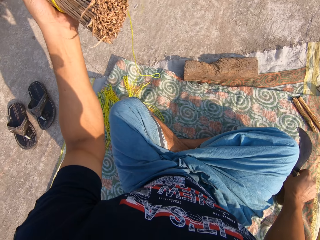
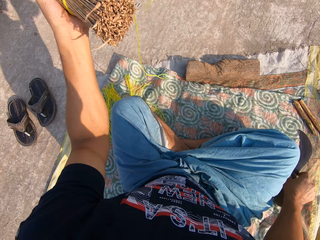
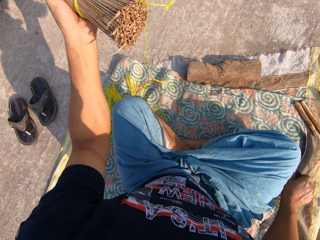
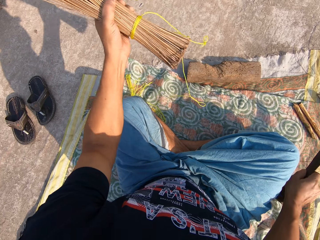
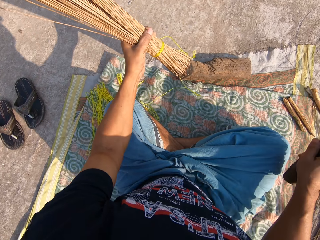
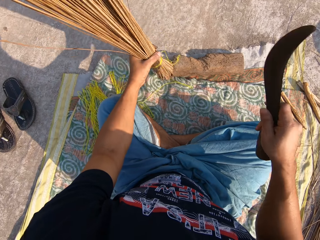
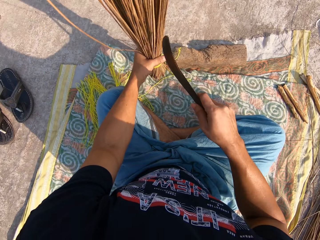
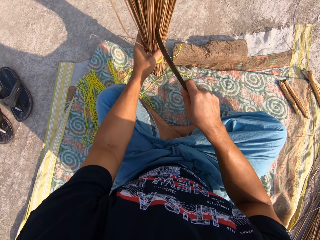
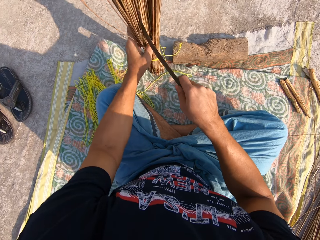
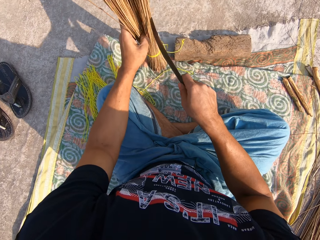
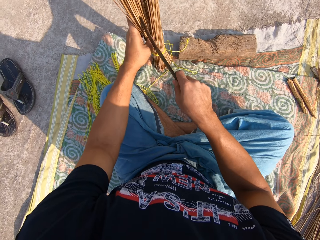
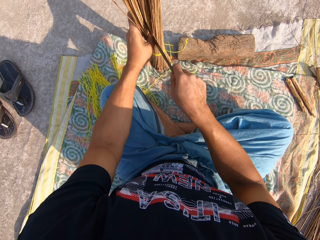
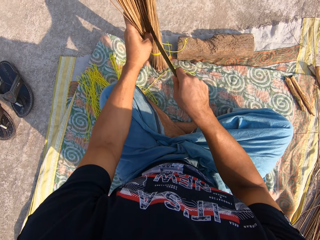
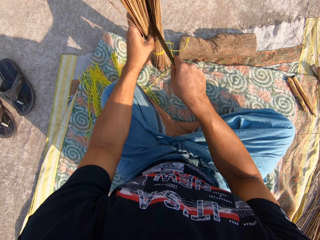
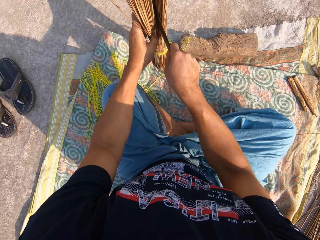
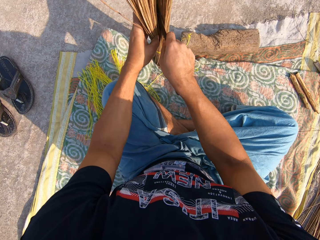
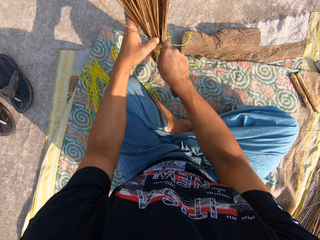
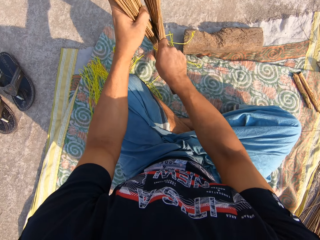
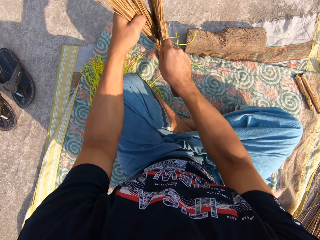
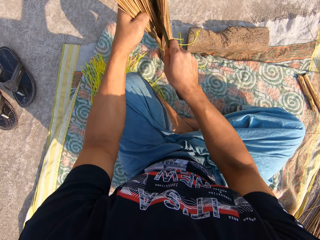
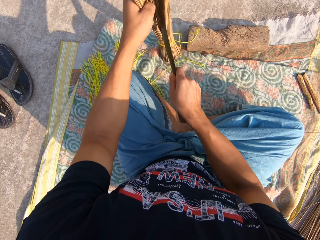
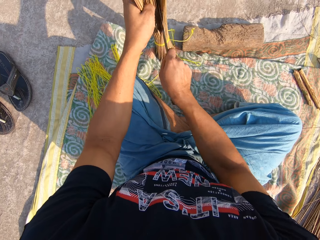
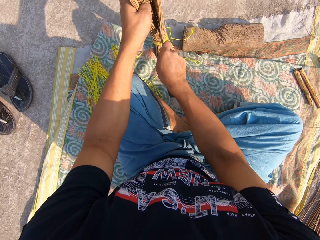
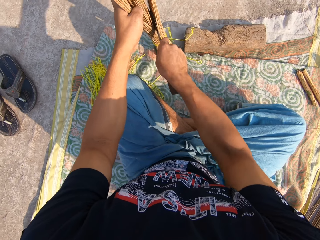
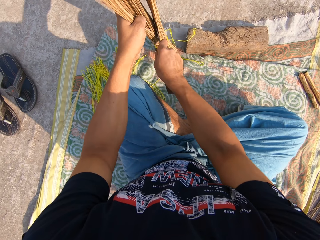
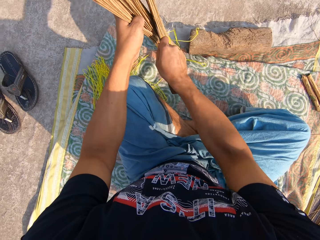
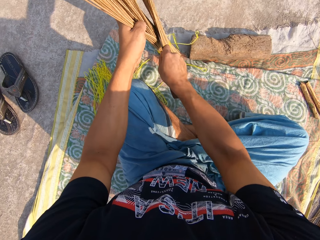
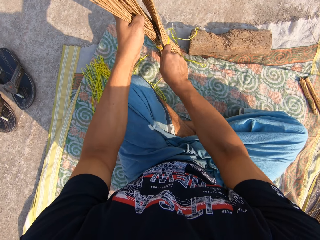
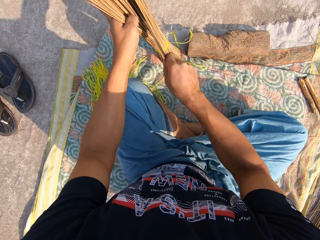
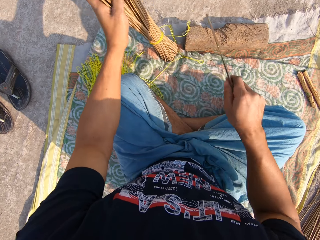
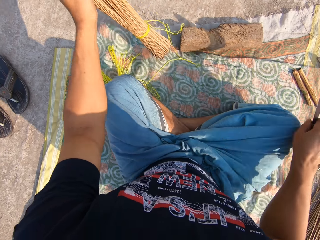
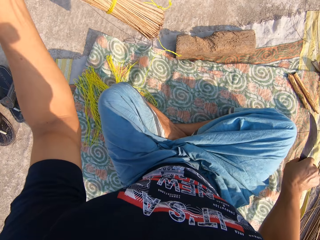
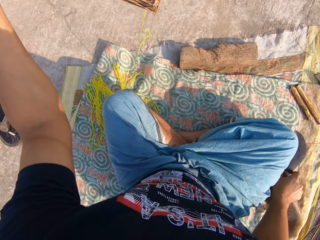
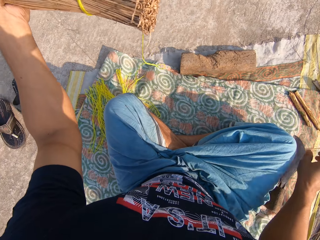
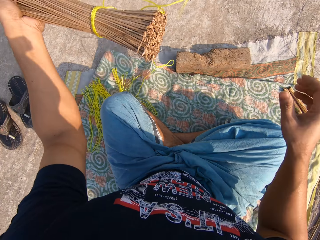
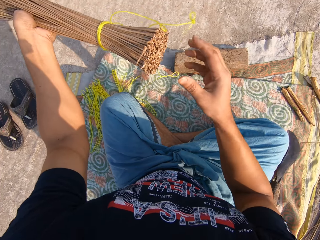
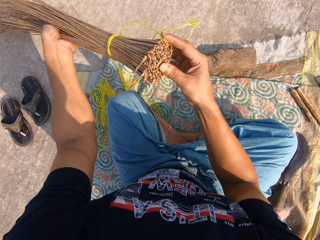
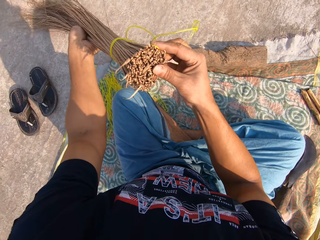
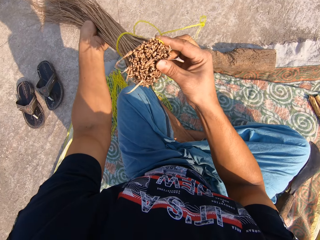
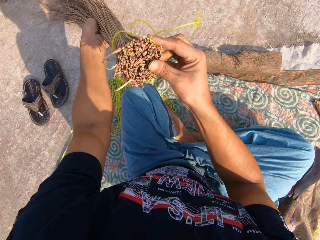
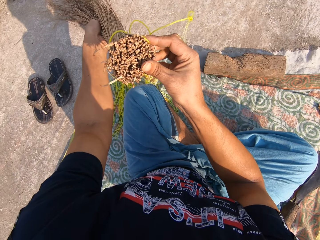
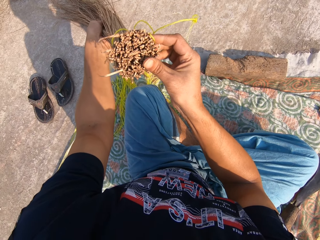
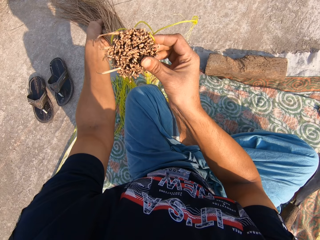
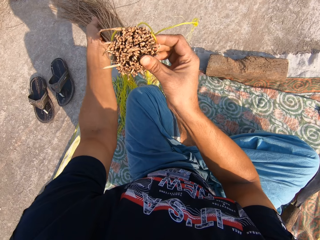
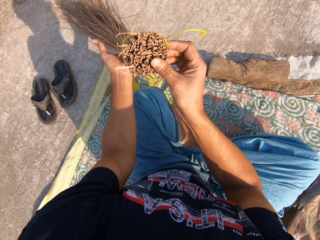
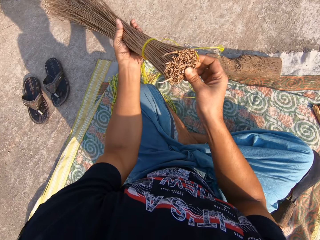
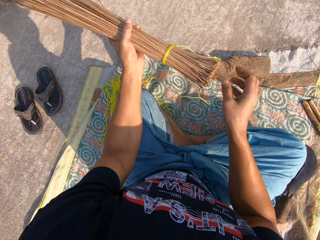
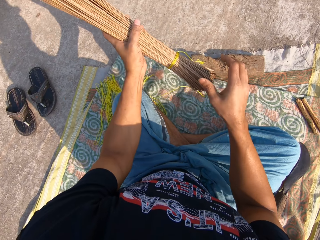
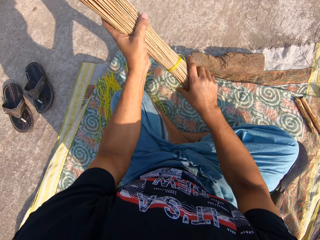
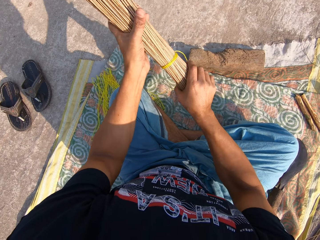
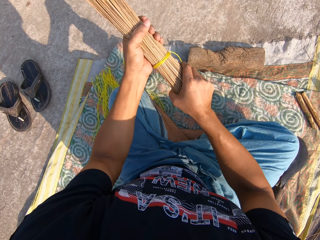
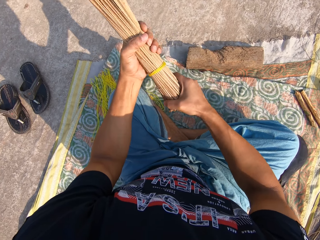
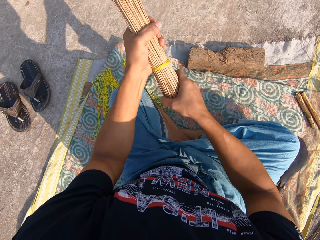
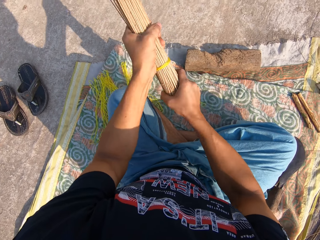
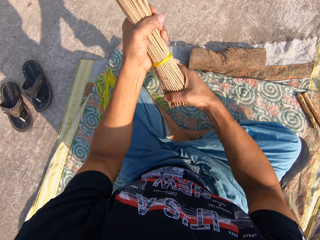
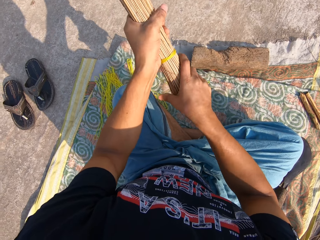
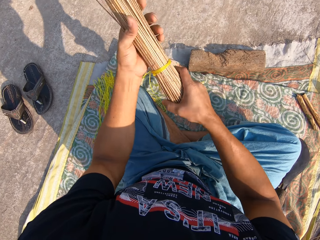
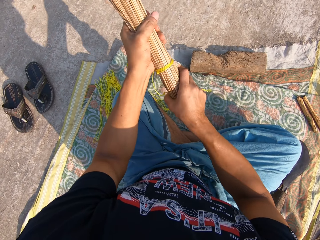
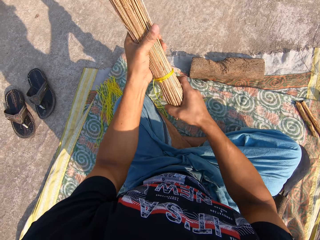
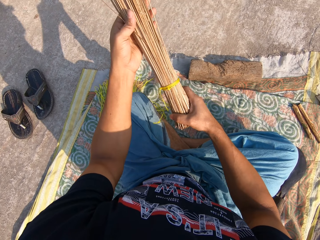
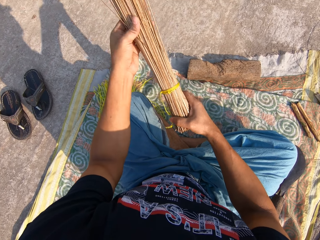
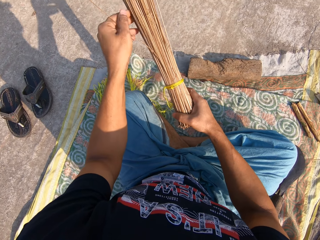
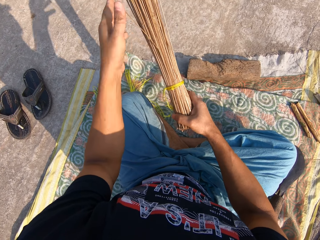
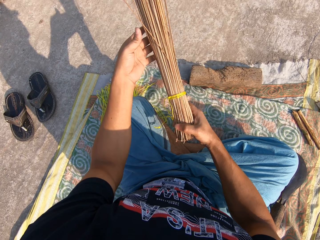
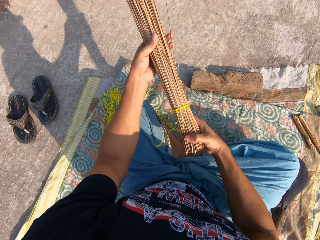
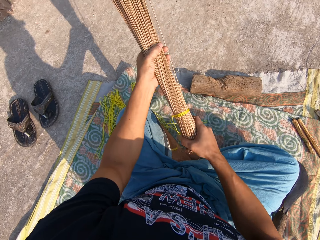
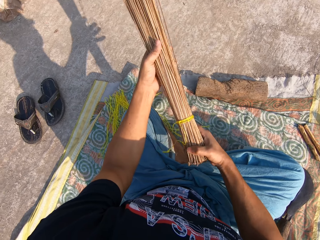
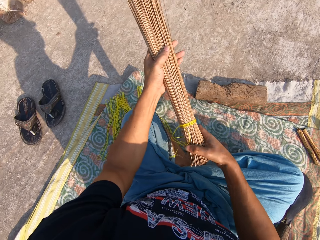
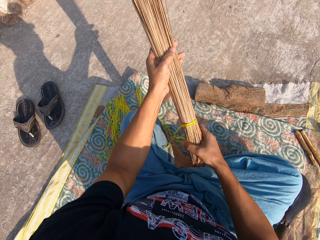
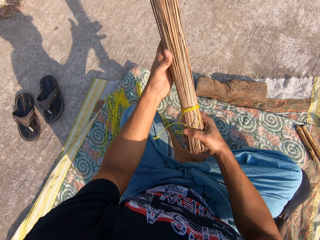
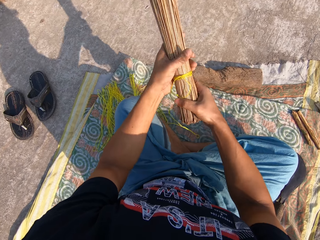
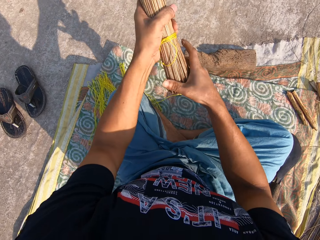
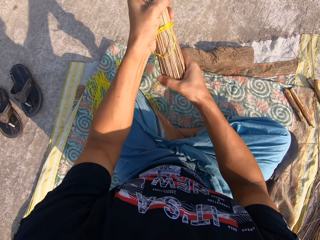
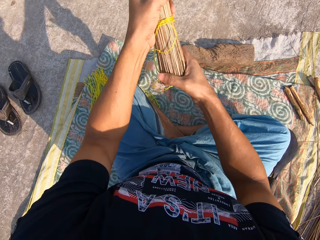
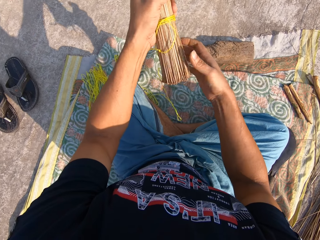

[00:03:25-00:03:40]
The camera wearer separates the broom sticks with the knife. He drops the knife on the floor with his right hand. He inspects the broom. He adjusts the broomsticks with both hands.

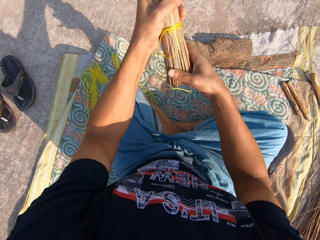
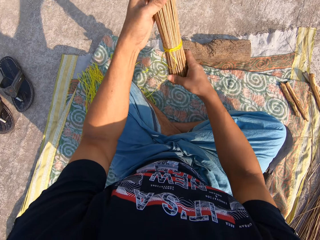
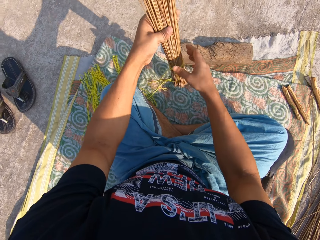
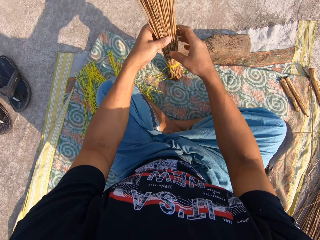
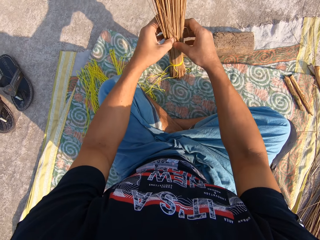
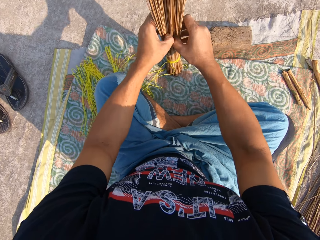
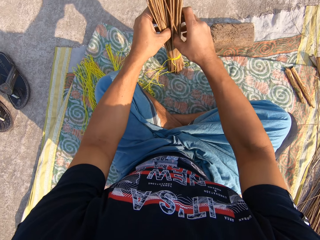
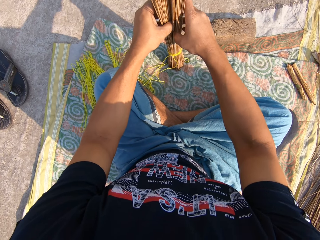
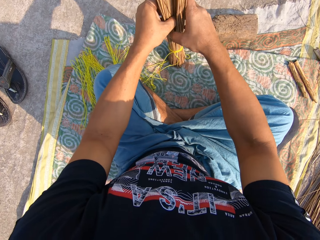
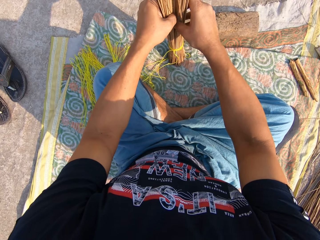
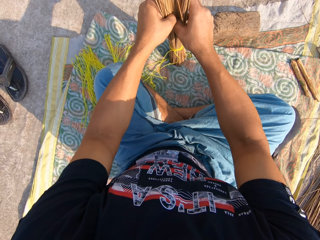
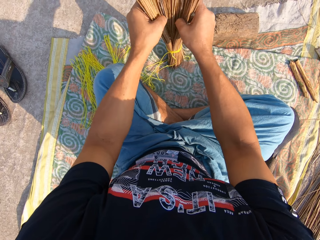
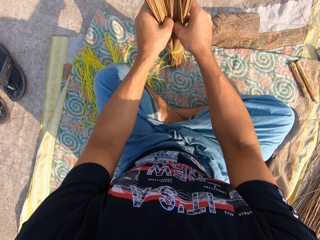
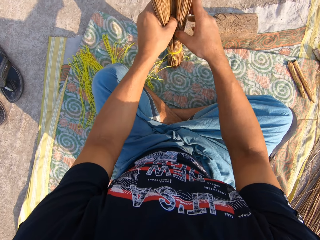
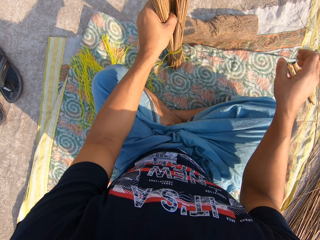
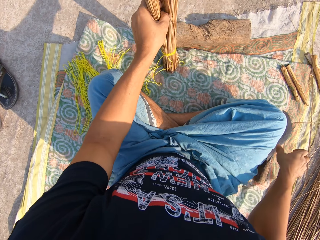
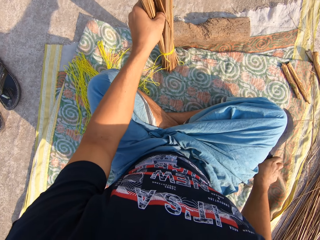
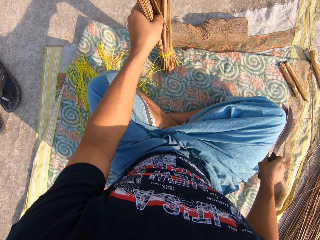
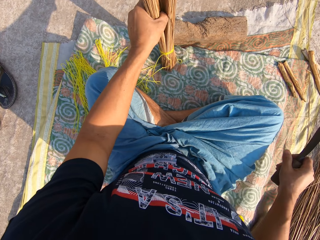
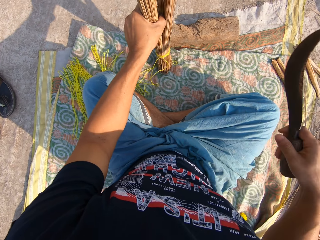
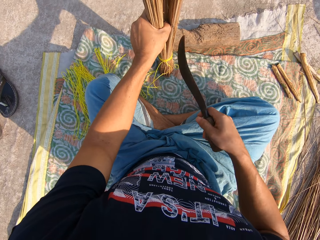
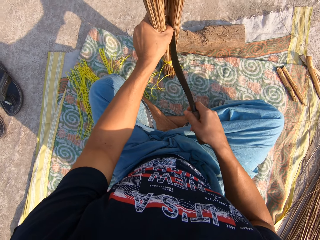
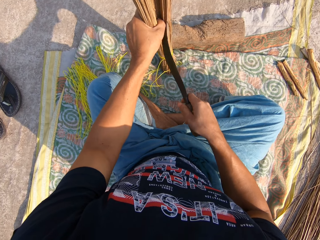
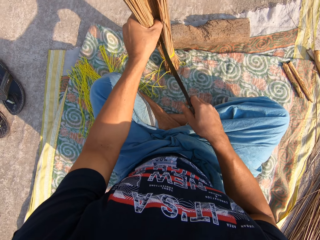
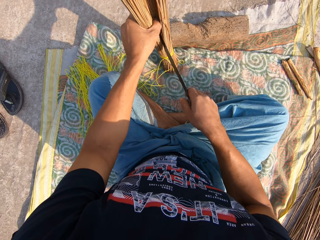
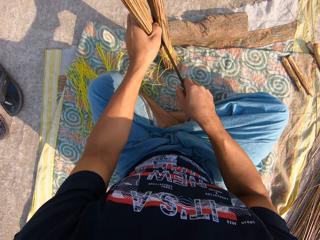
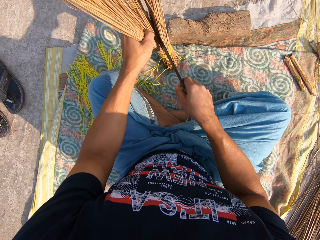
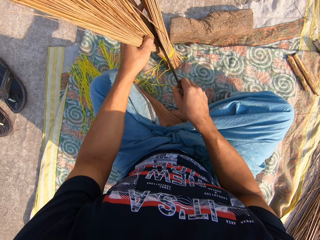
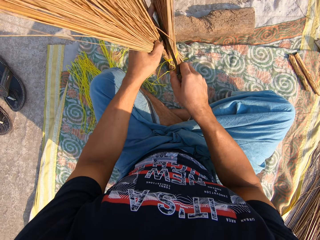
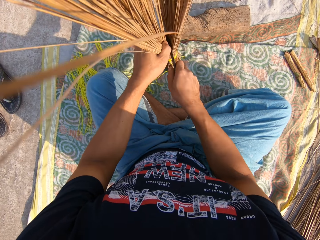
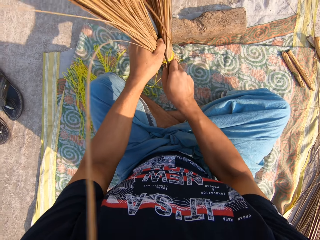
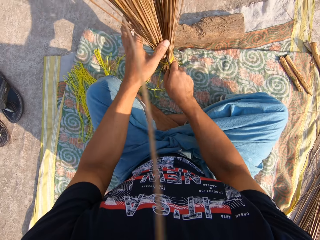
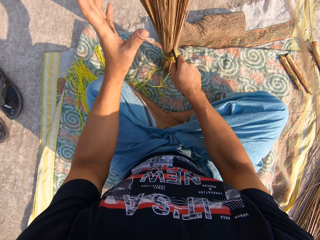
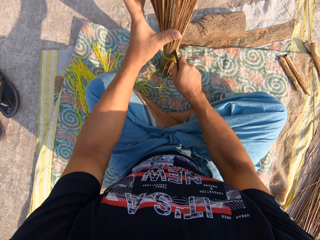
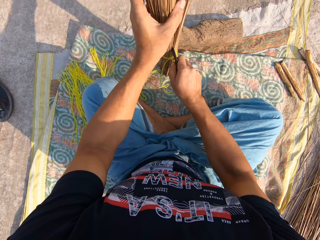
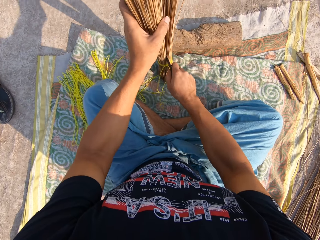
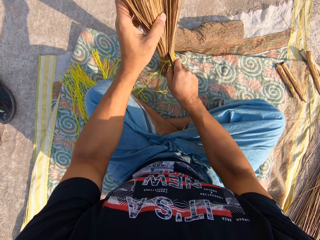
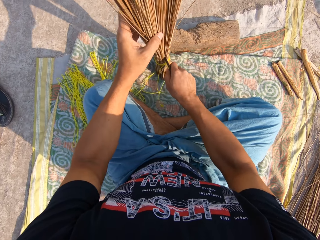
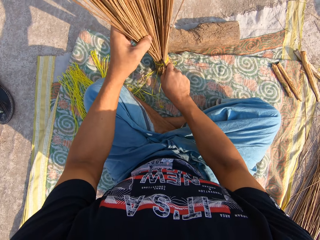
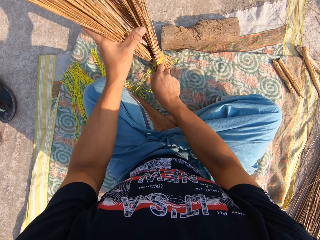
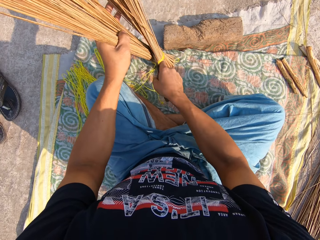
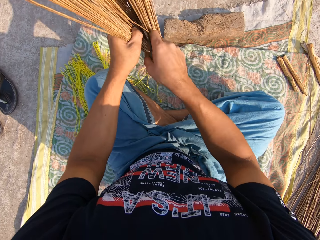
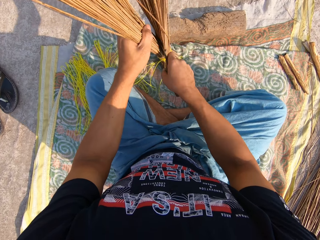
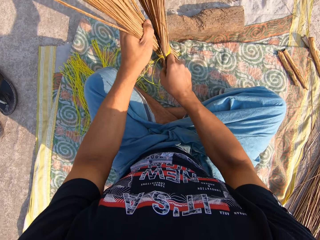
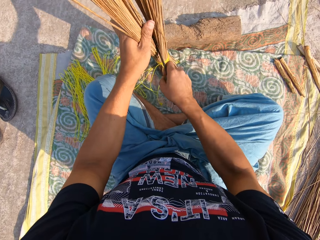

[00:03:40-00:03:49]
The camera wearer picks up the knife on the floor with his right hand. He hits the stick in the broom with the knife in his right hand. He separates the broom sticks with the knife.
